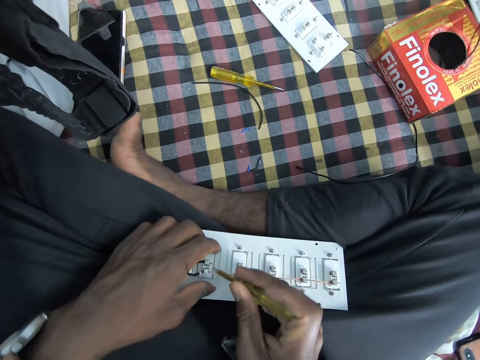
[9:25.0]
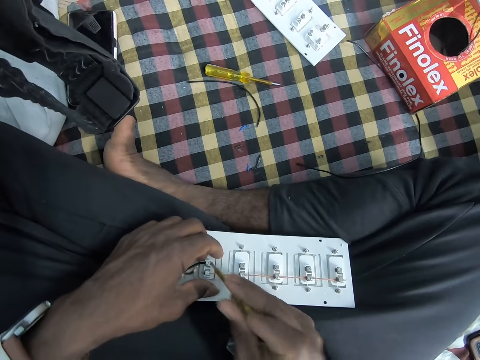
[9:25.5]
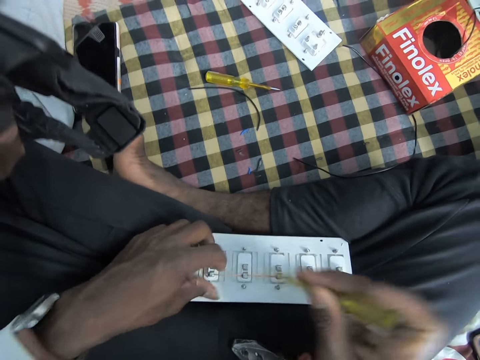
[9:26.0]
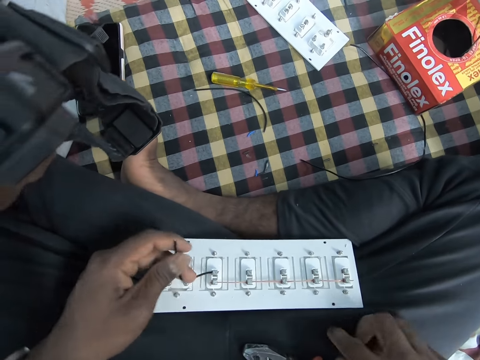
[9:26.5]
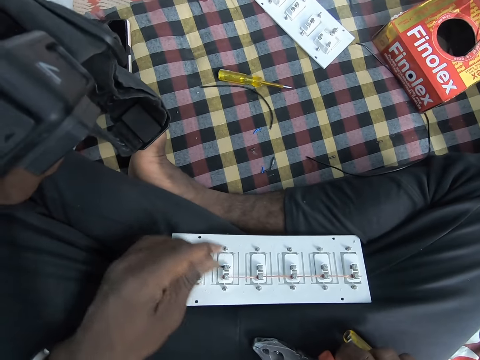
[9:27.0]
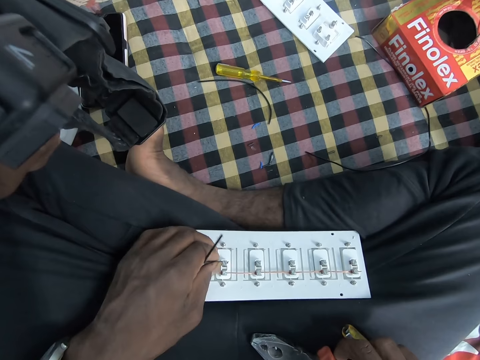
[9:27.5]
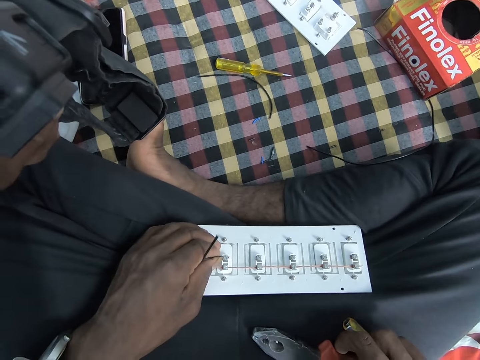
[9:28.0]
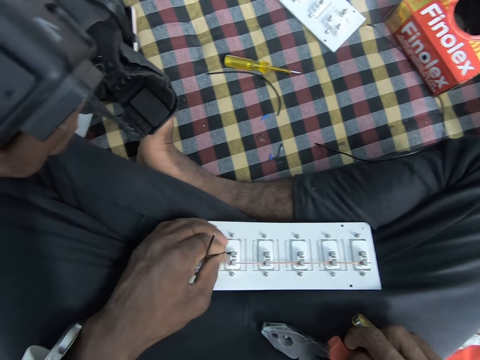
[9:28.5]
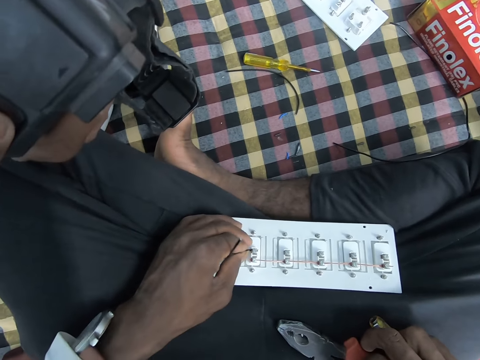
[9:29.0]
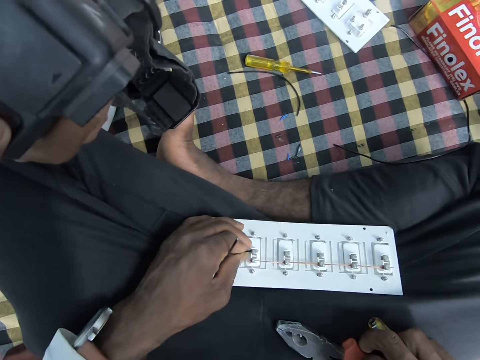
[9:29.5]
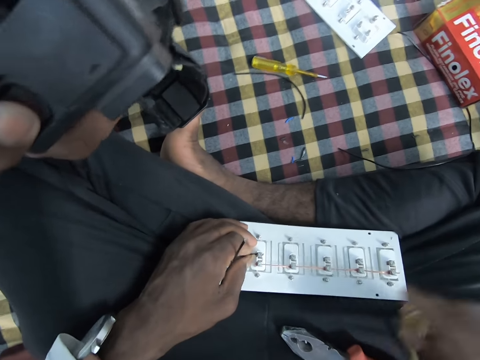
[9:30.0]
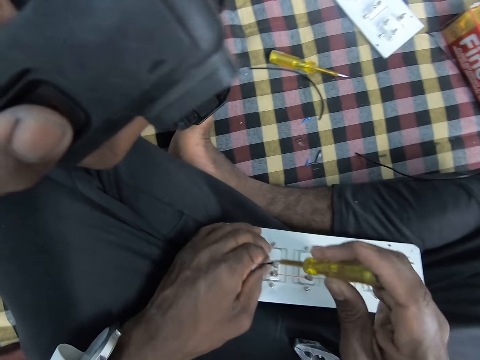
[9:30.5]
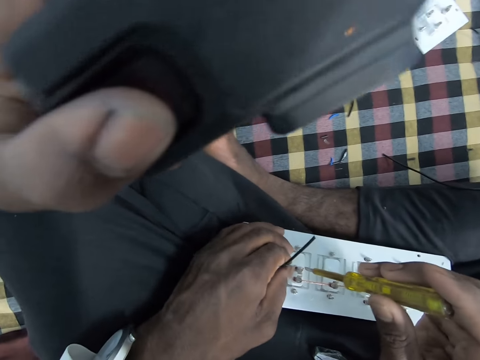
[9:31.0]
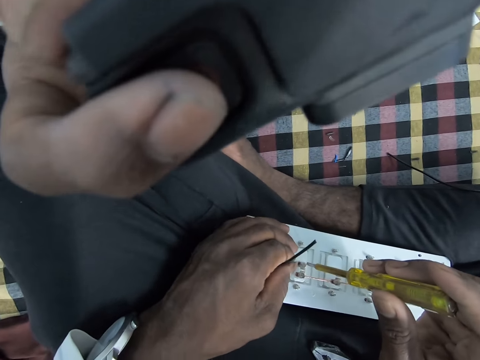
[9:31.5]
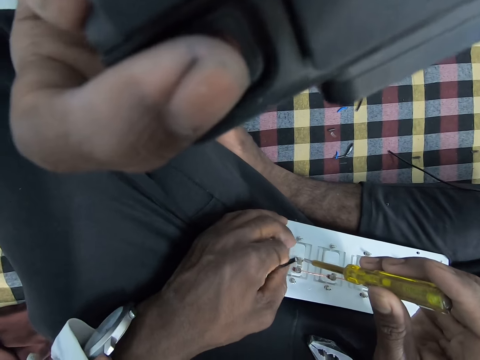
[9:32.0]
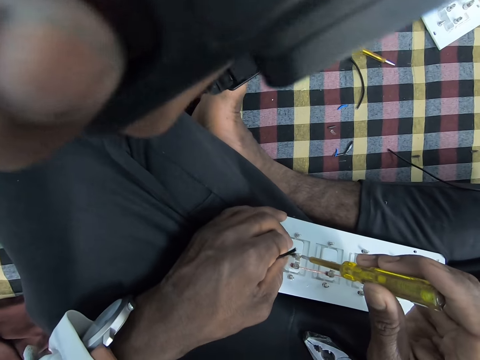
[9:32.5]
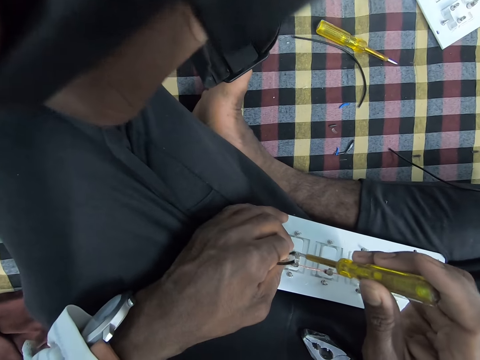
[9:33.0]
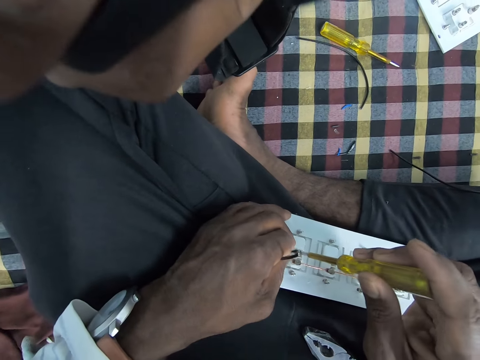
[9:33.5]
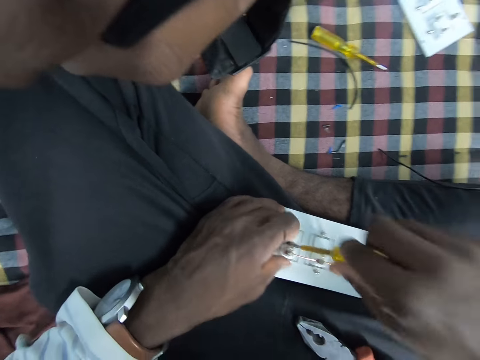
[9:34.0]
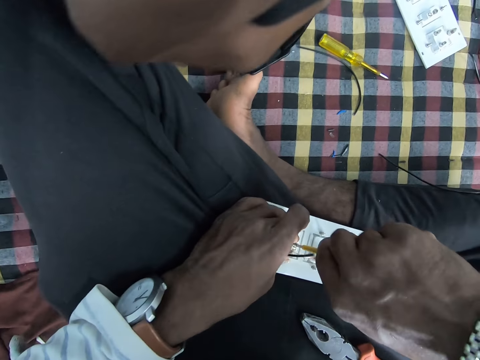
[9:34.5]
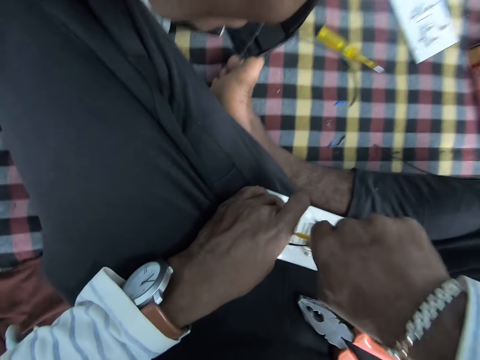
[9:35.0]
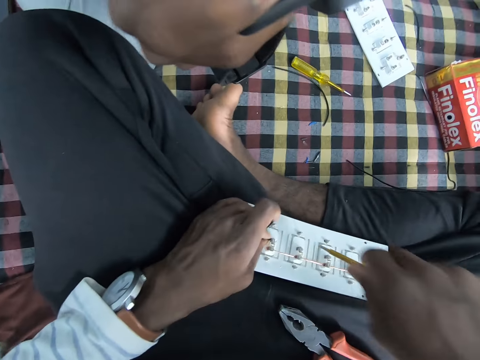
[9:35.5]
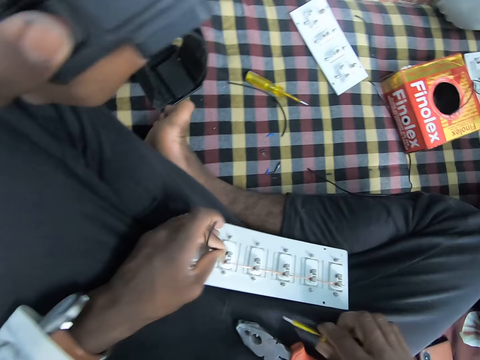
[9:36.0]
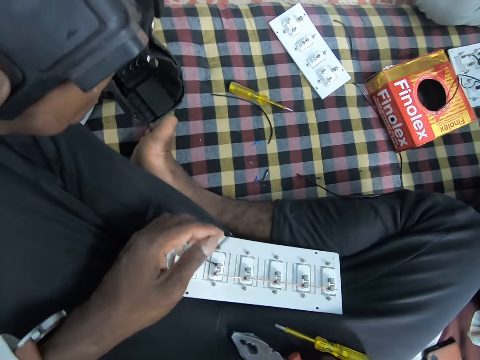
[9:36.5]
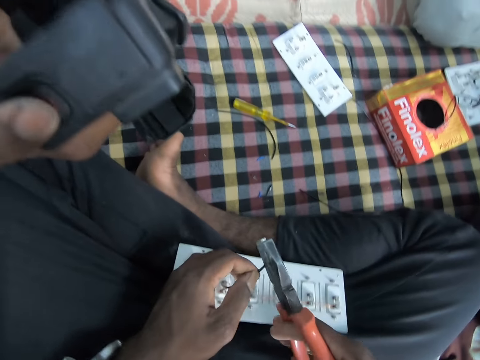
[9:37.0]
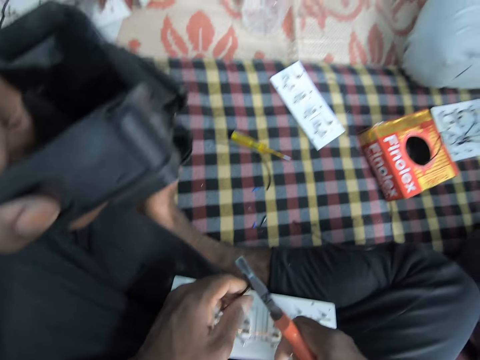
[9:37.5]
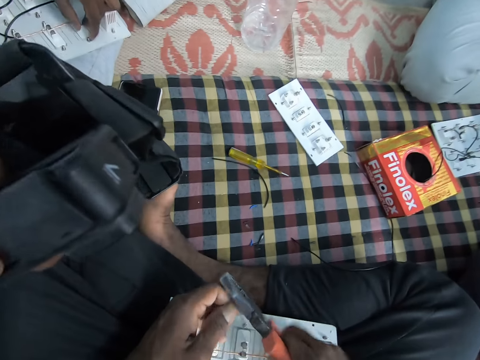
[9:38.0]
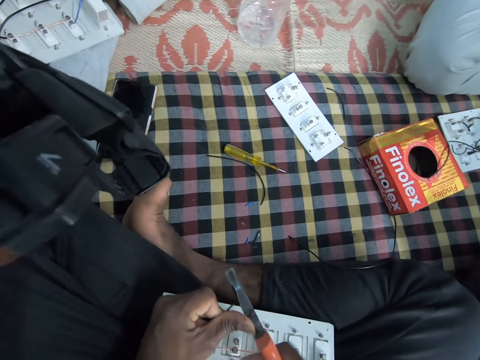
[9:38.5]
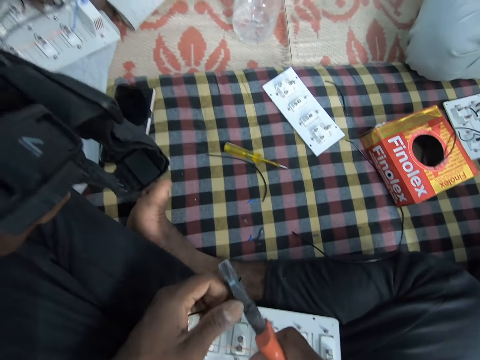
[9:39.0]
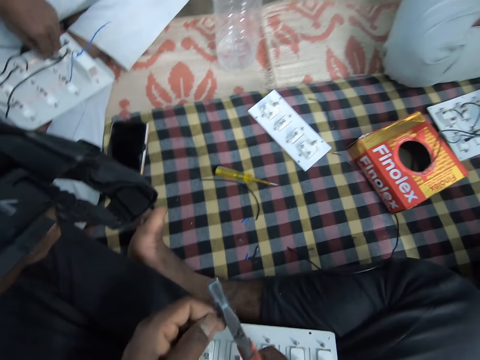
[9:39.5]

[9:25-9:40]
The camera wearer holds a cable. He moves a hand. He pushes a screw with the screwdriver. He drops the screwdriver on his lap with his right hand. He moves a hand. He shakes the cable. He interacts with a man, another man and a third man. He holds the cable. He picks up the screwdriver from his lap with his right hand. He moves a hand. He holds the cable. He shakes the cable. He tightens the screw of the extension board on his lap with the screwdriver in his right hand. He moves a hand. He drops the screwdriver on his lap with his right hand. He looks at a plug socket. He picks up the pair of pliers from his lap with his right hand. He strips the wire in his left hand with the pair of pliers in his right hand. He cuts the cable with the pliers.

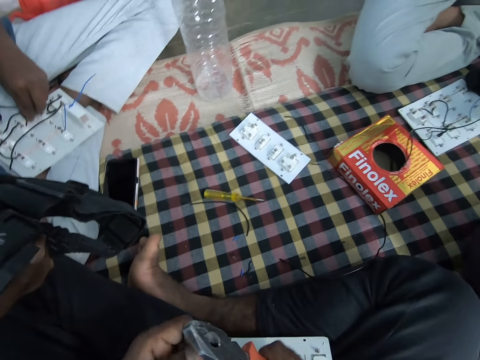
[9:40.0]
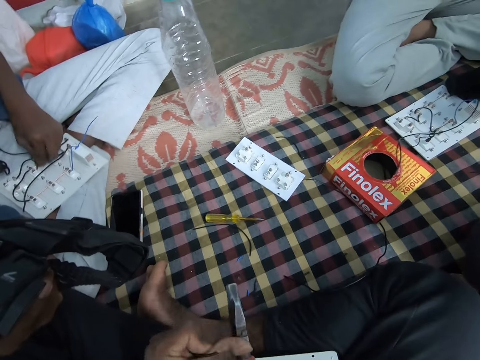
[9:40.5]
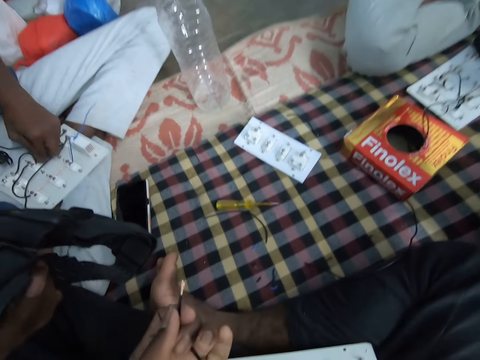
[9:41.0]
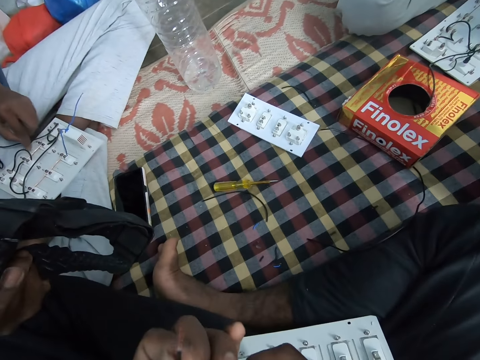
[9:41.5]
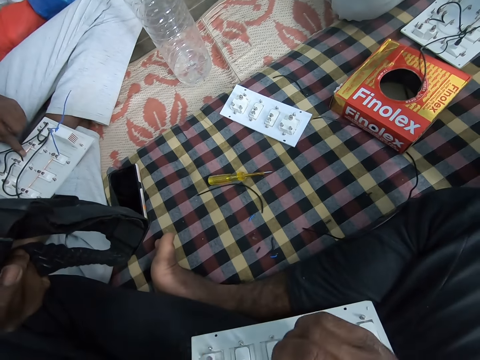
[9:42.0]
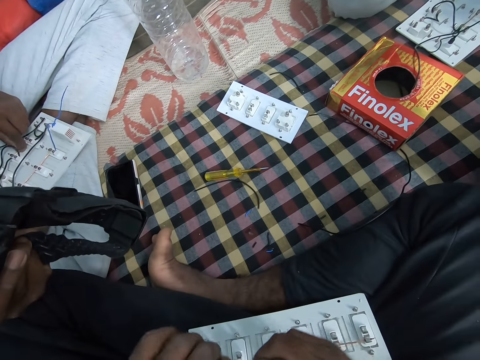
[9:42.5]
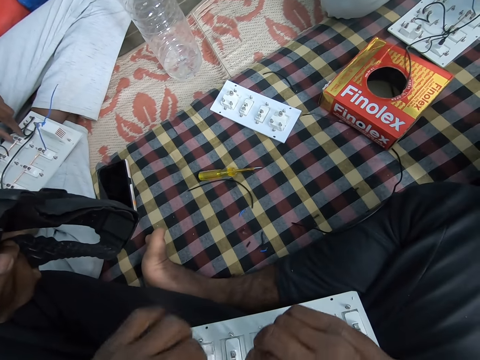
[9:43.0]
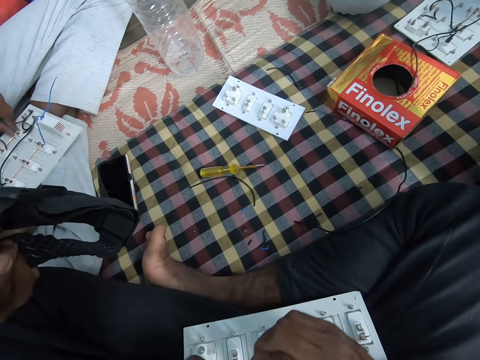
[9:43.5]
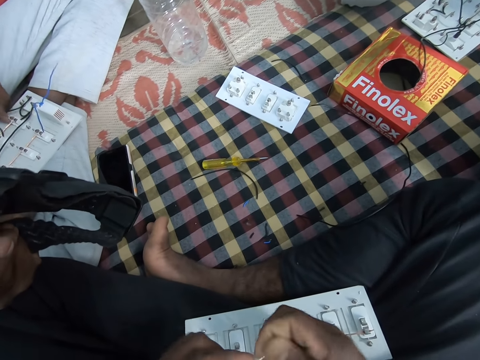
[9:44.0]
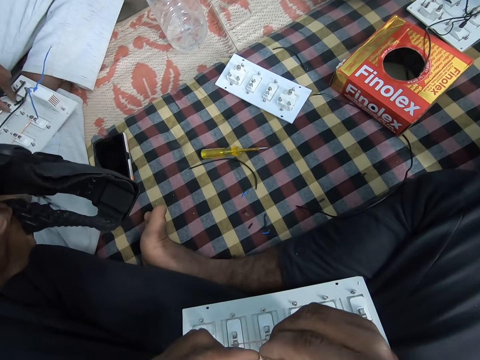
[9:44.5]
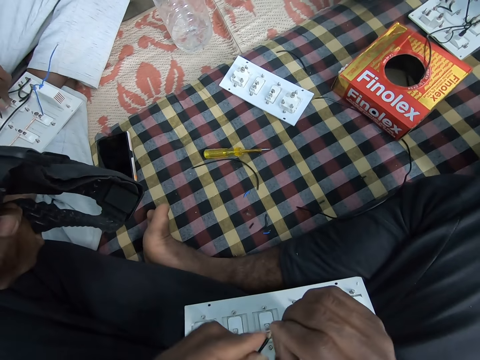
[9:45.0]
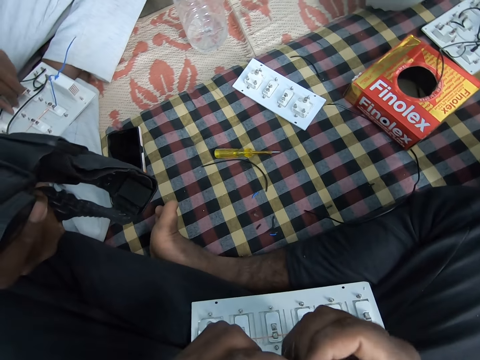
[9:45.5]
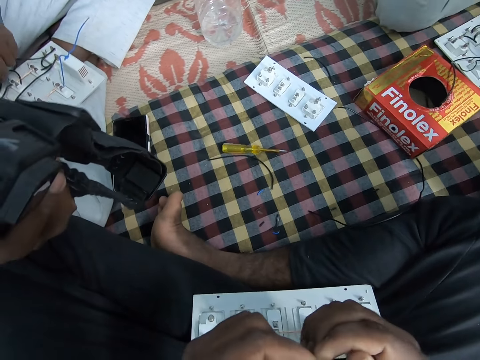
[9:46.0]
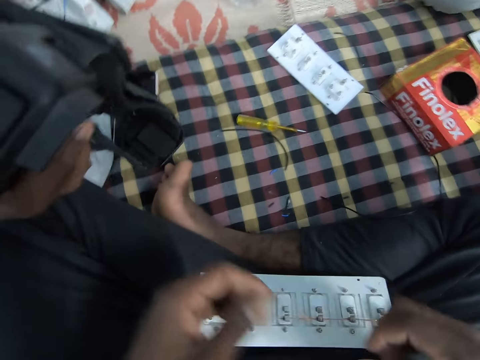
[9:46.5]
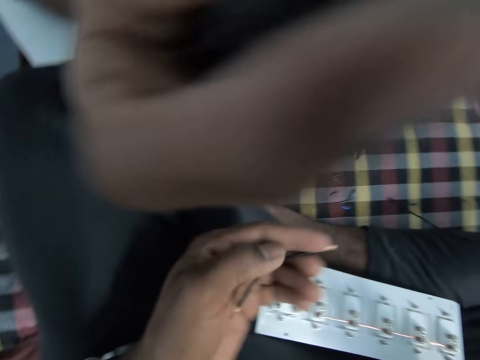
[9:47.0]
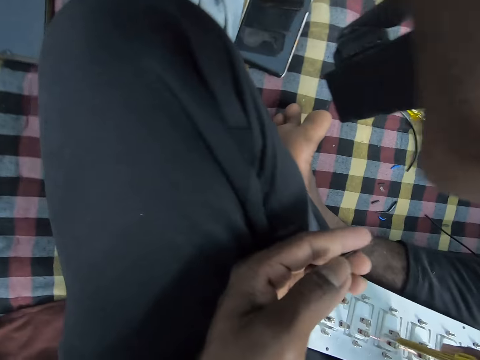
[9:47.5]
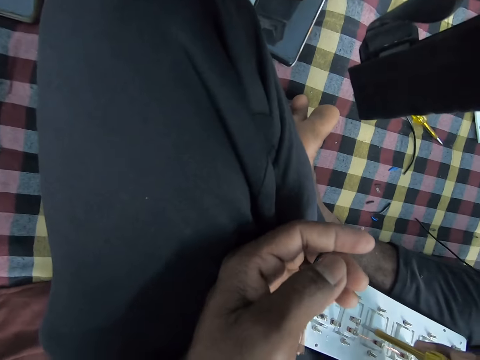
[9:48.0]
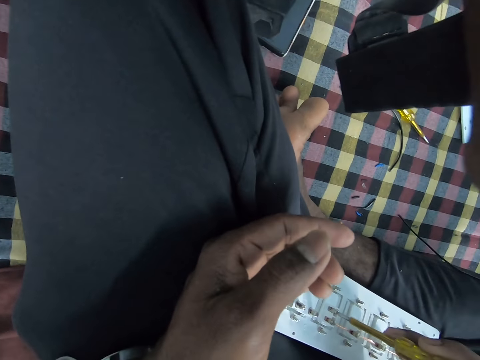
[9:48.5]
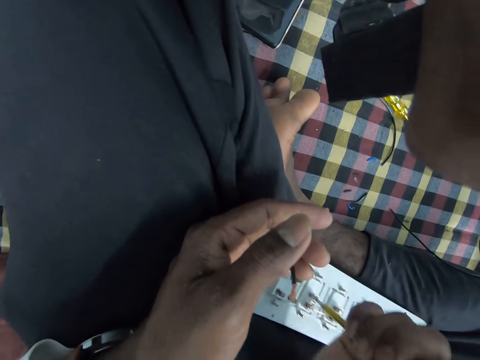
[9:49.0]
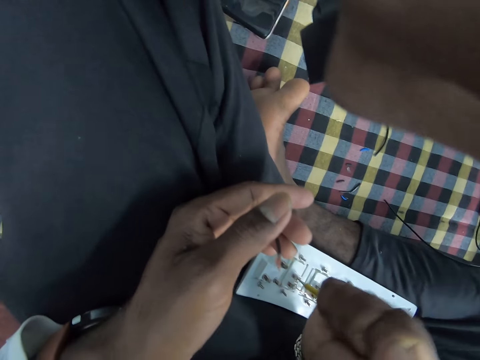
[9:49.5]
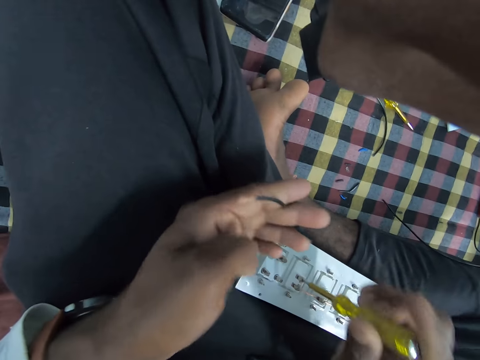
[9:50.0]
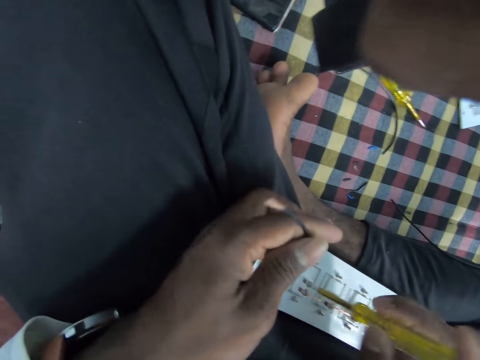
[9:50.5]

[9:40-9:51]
The camera wearer looks at the plug socket on the floor. He drops the pair of pliers on his lap with his right hand. He looks at a cable. He holds the wire with both hands. He peels the outer coating of the cable with the pliers. He twists the wire in both hands with his right hand. He folds the cable. He moves a hand. He holds the screwdriver with his right hand. He holds the cable. He converses with a man. The camera wearer loosens the screw of the extension board on his lap with the screwdriver in his right hand.
